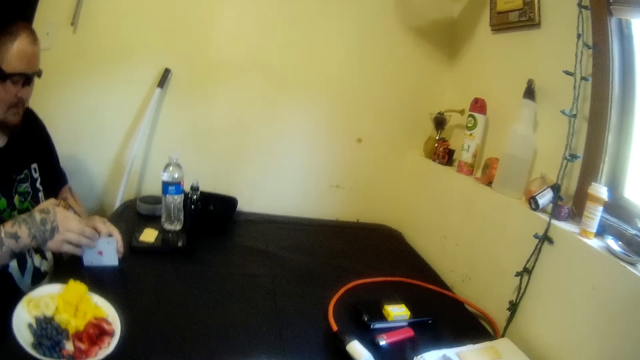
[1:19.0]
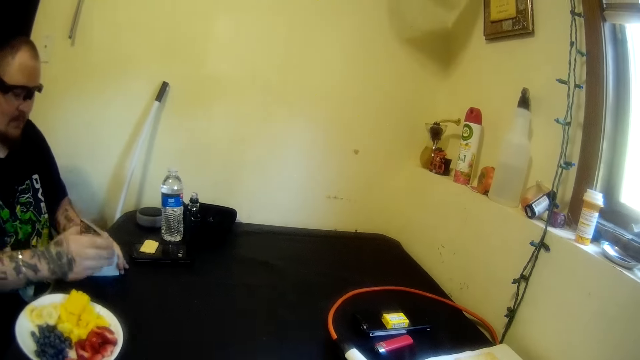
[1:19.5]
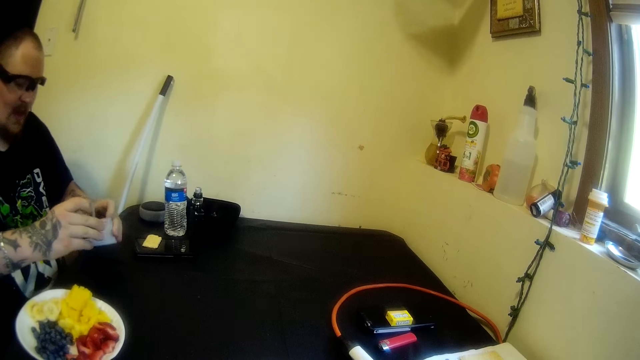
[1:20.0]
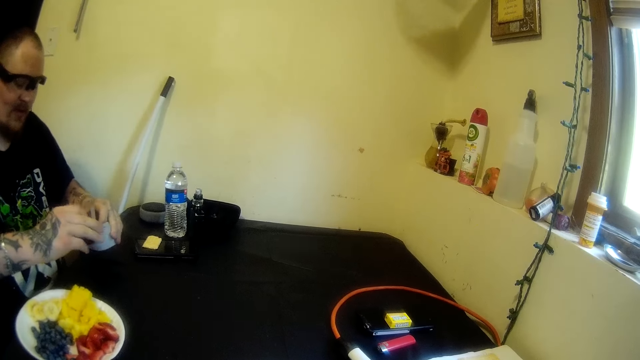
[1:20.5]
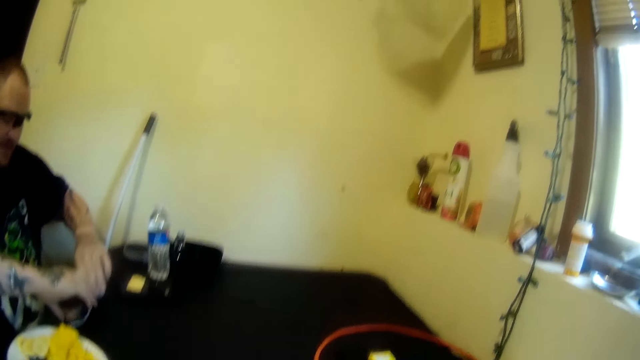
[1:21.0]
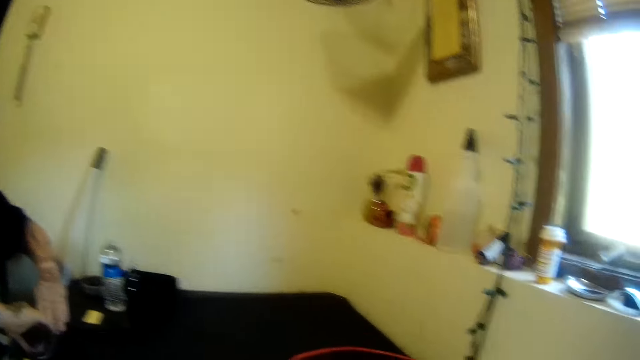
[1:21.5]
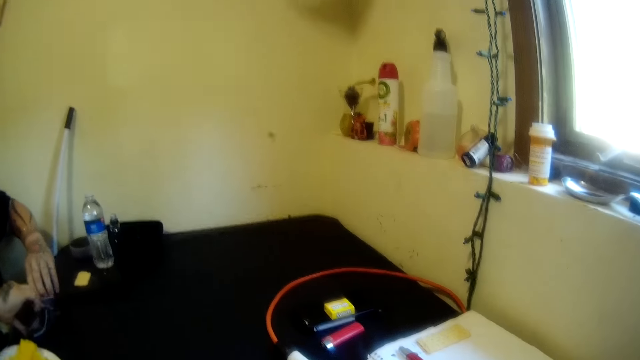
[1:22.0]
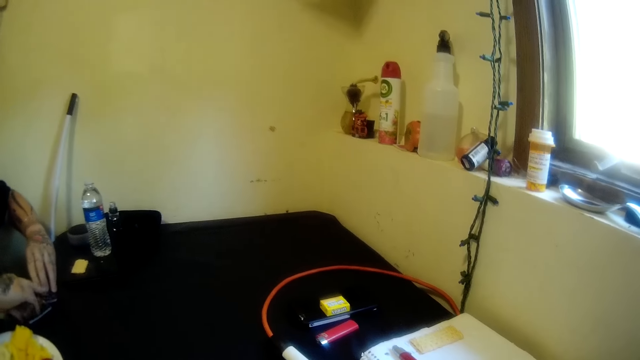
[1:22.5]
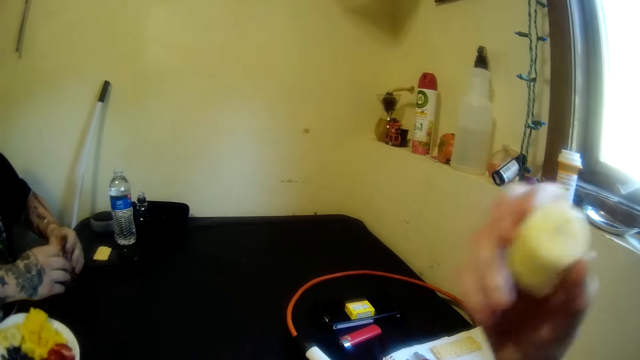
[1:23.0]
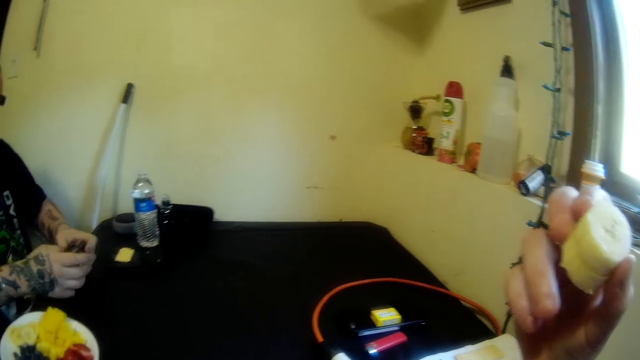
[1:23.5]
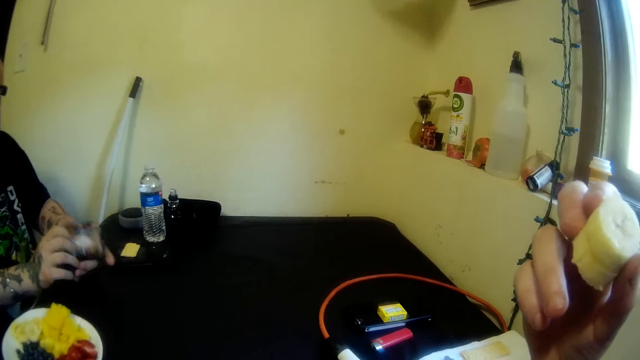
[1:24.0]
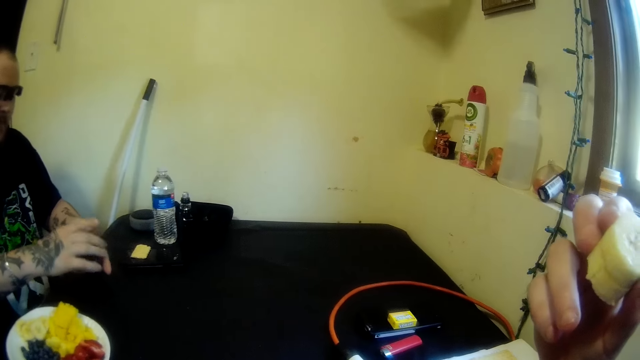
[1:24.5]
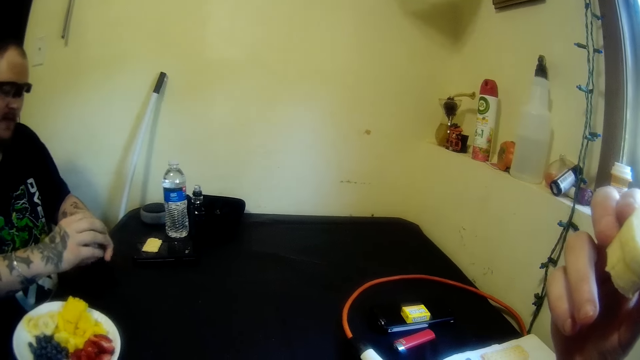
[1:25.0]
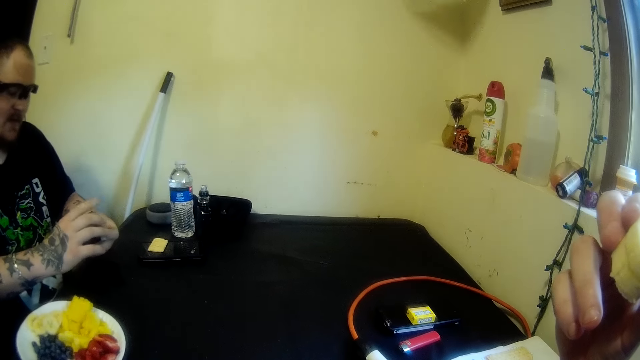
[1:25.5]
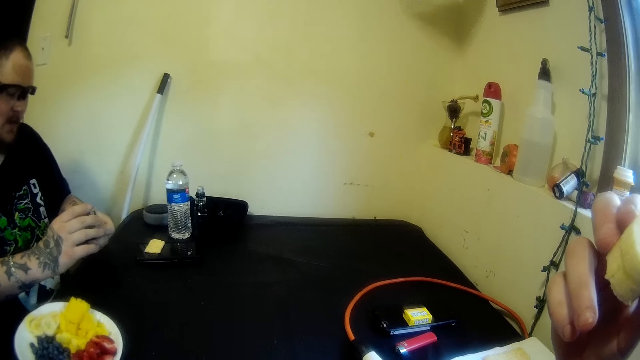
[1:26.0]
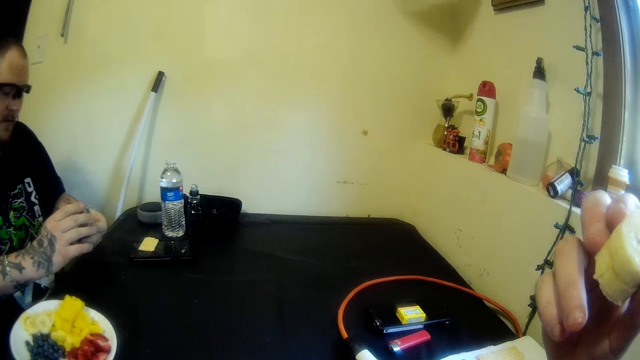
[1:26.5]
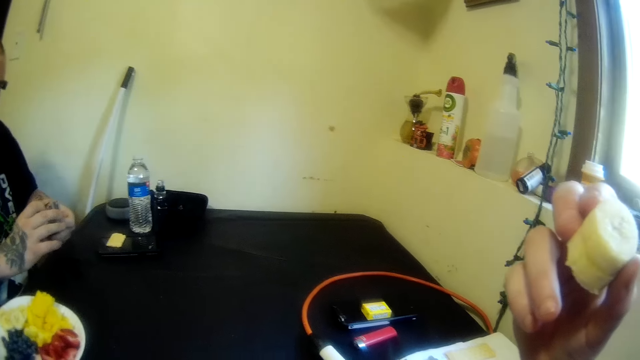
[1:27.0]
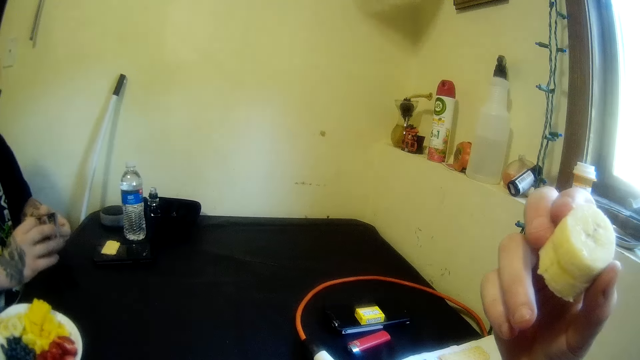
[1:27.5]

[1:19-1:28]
A man shuffles the cards on the table with his hands. The camera wearer holds slices of plantain in her right hand. The man adjusts the cards with his hands.

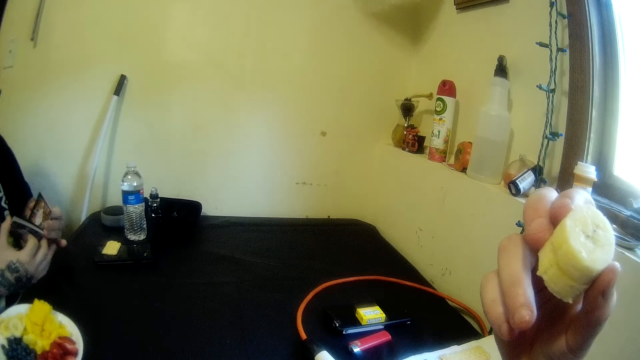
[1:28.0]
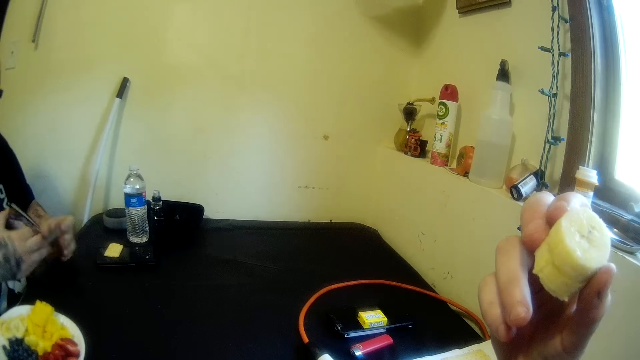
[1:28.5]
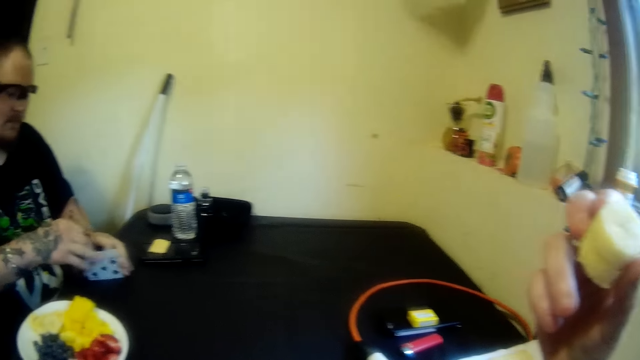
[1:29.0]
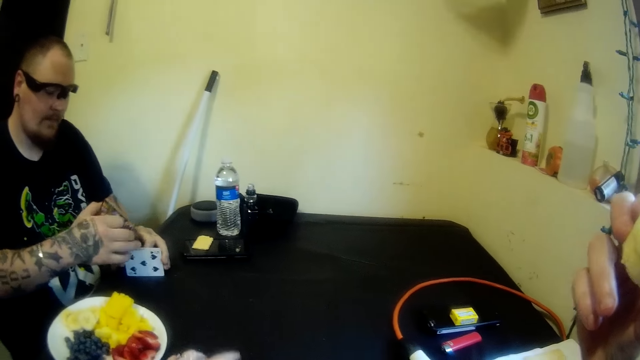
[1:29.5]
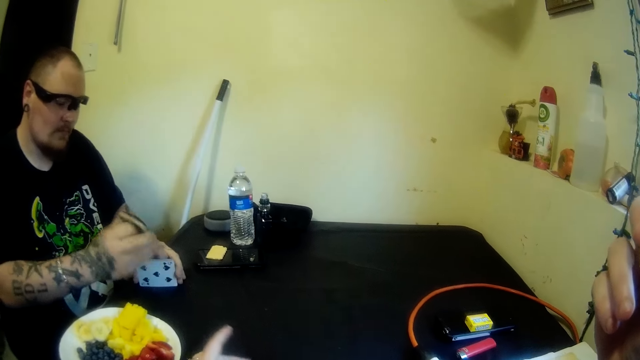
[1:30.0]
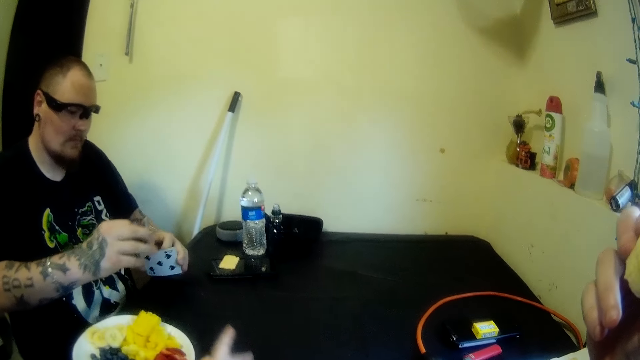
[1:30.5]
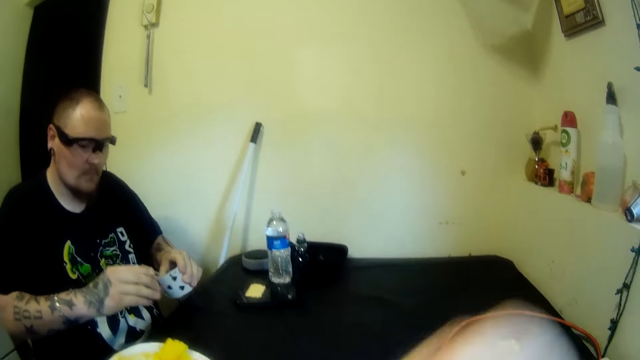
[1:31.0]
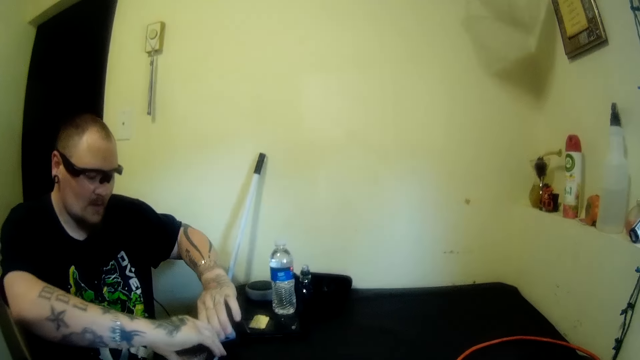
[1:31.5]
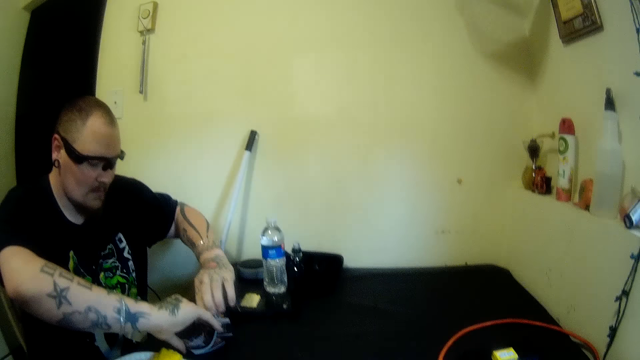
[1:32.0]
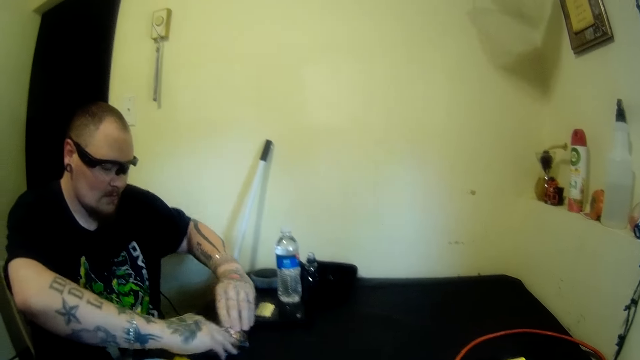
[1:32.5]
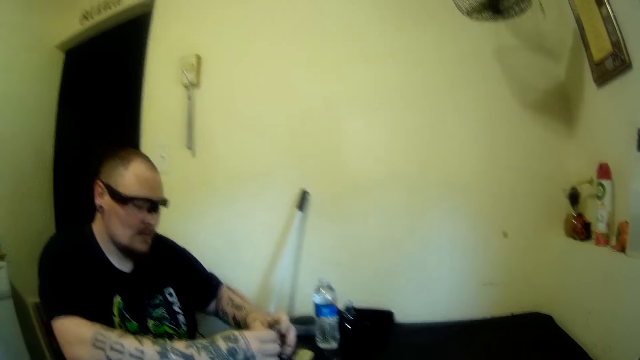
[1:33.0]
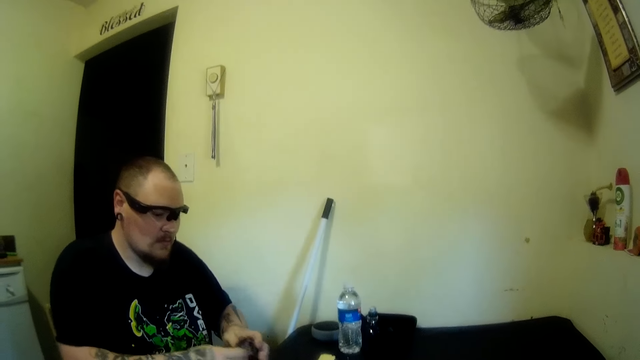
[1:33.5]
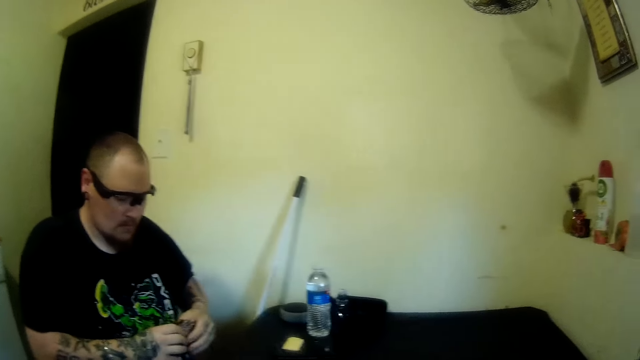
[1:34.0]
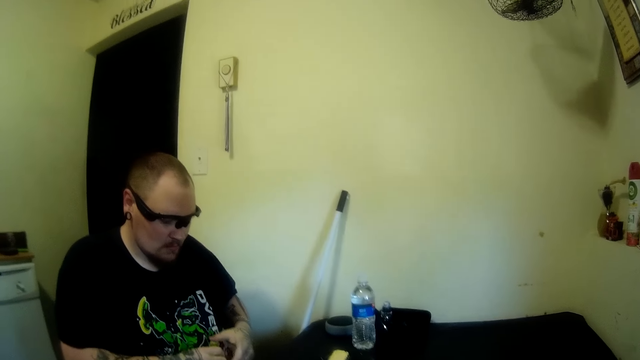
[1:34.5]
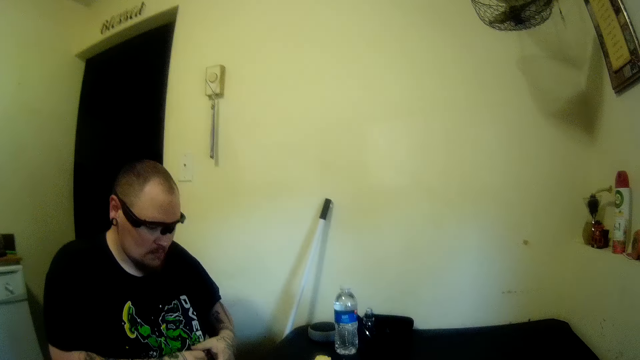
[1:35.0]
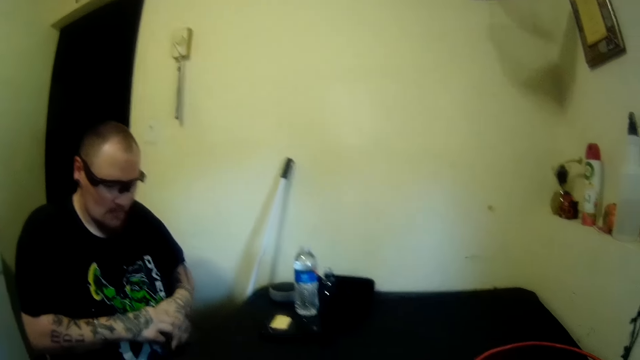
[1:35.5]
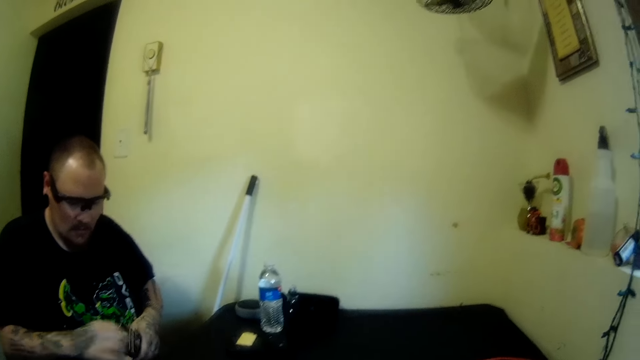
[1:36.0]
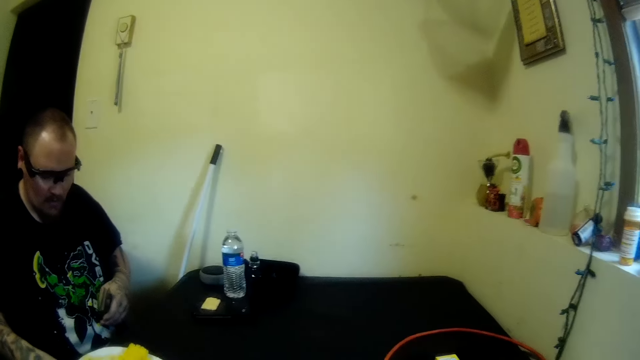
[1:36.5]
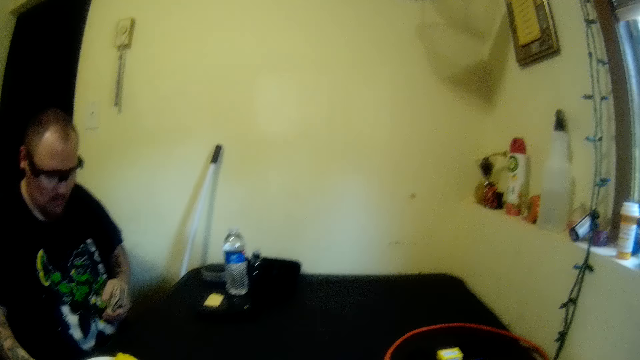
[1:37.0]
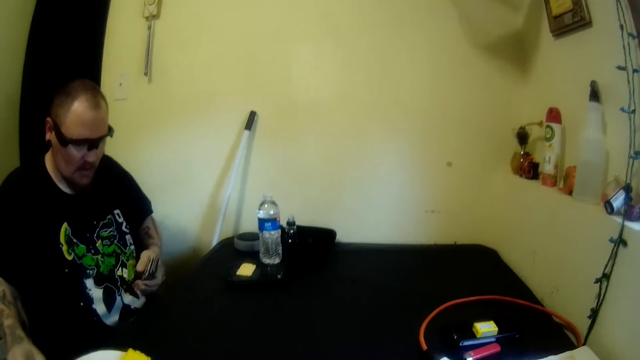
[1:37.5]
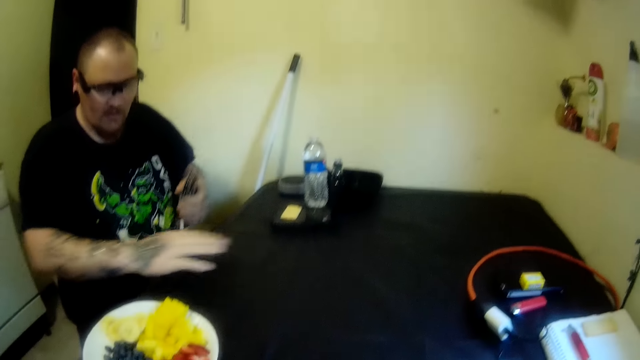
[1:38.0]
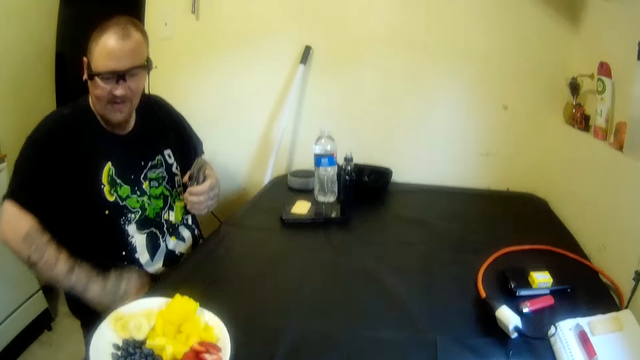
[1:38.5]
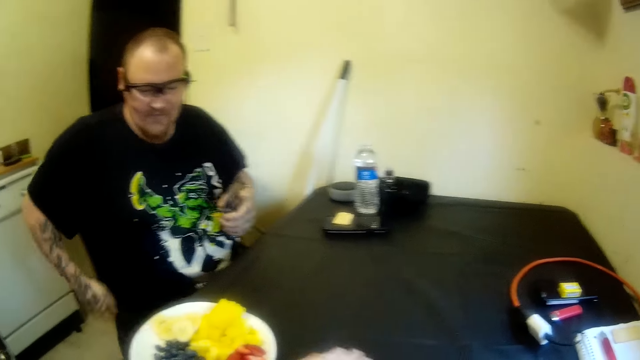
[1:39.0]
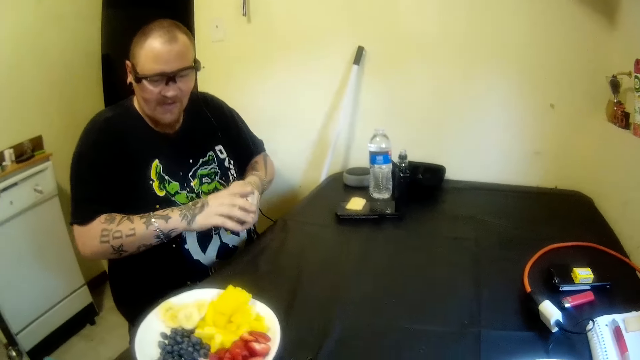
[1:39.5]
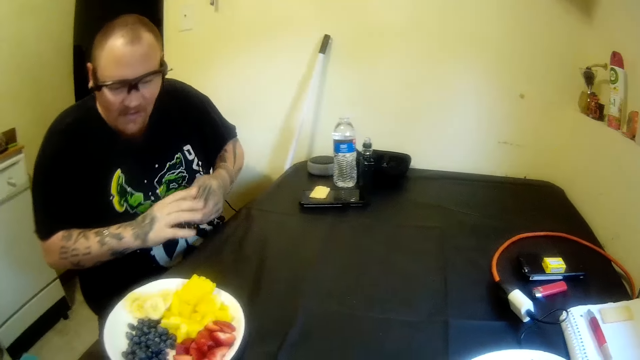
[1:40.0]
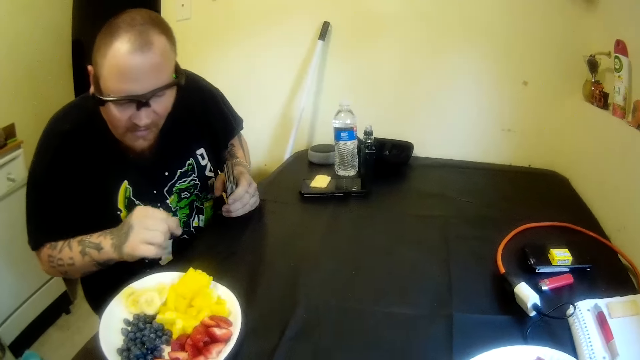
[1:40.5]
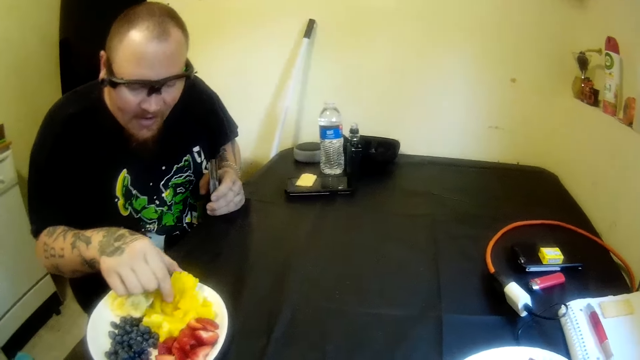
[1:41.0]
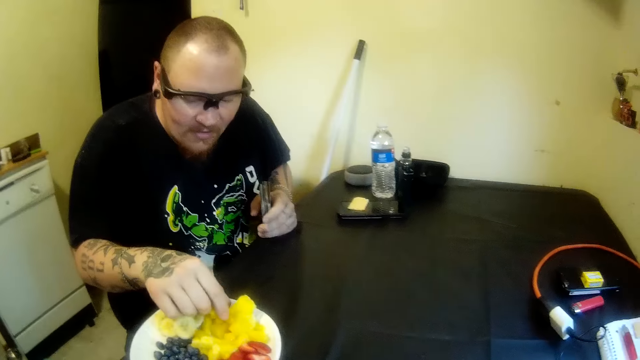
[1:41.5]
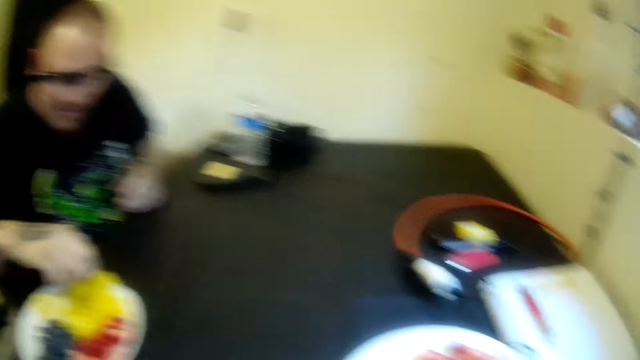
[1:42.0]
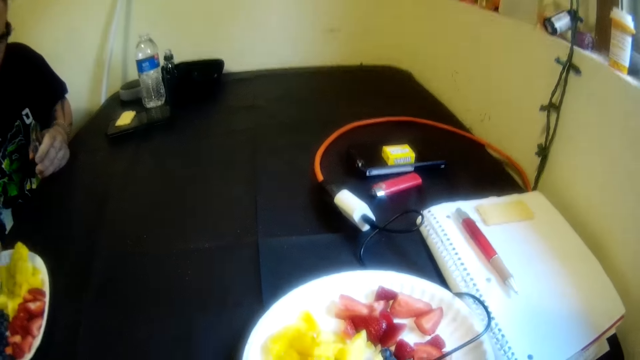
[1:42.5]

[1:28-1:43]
A man hits the cards against the table. The camera wearer points on the other side. The man shuffles the cards on the table with his hands. He adjusts the cards with his hands. He holds the cards. He wipes the top of the table with his right hand. He rubs his cloth with his right hand. He holds the cards. He picks up a slice of plantain from the plate on the table with his right hand.
